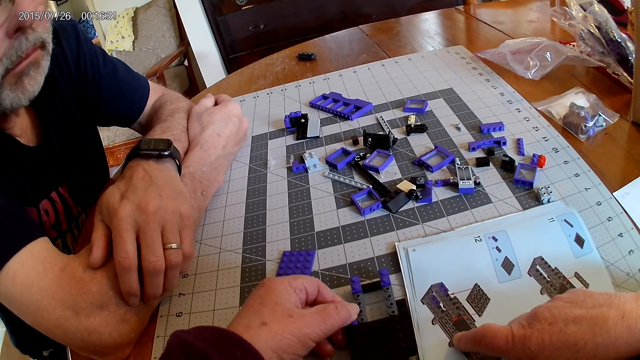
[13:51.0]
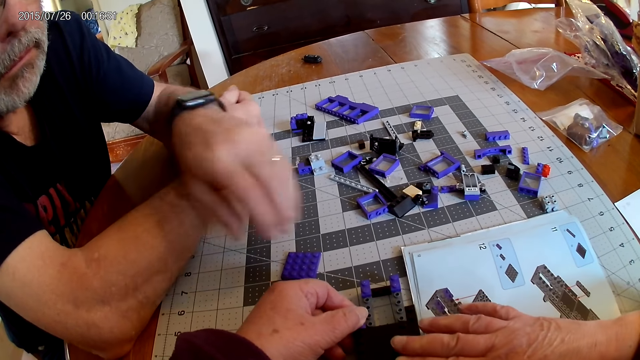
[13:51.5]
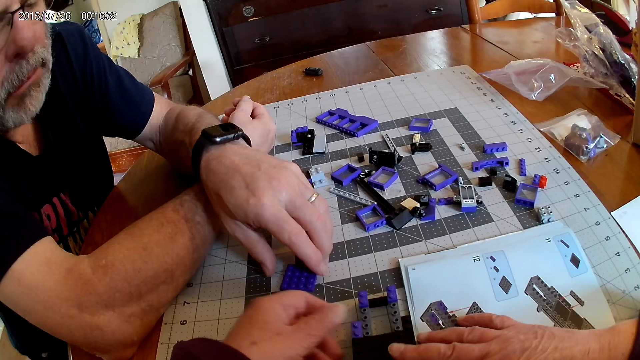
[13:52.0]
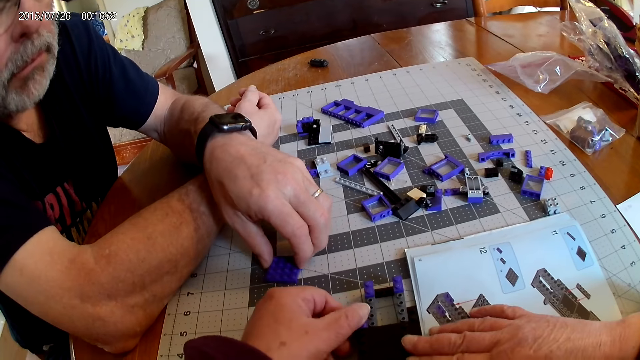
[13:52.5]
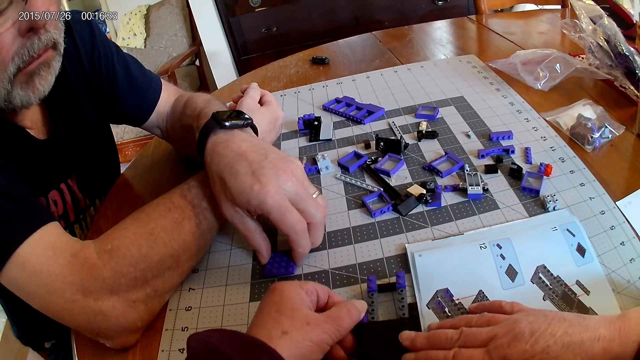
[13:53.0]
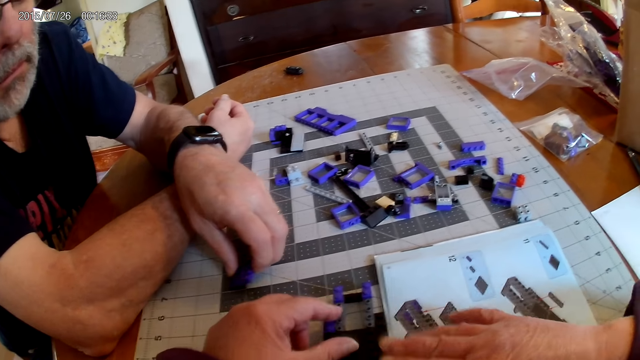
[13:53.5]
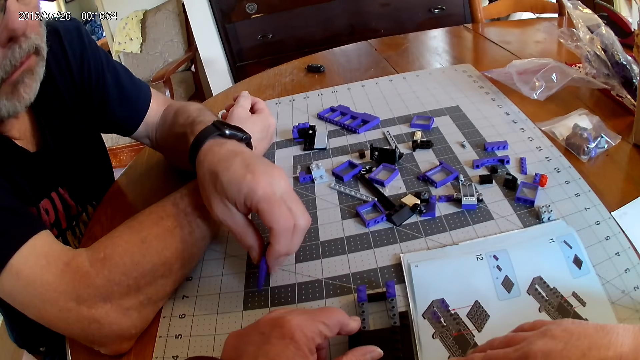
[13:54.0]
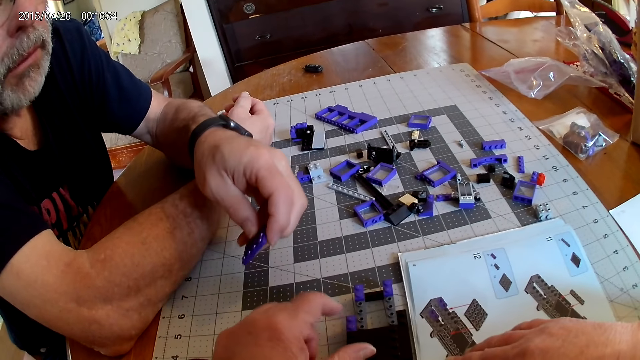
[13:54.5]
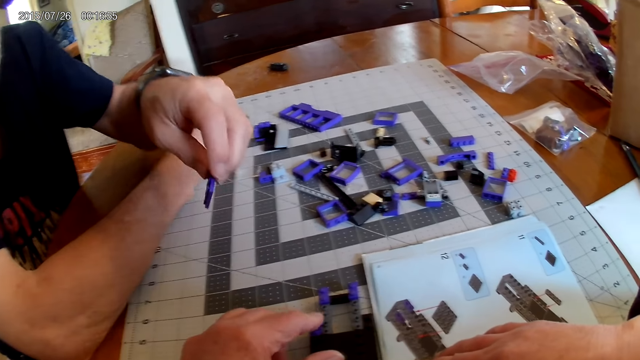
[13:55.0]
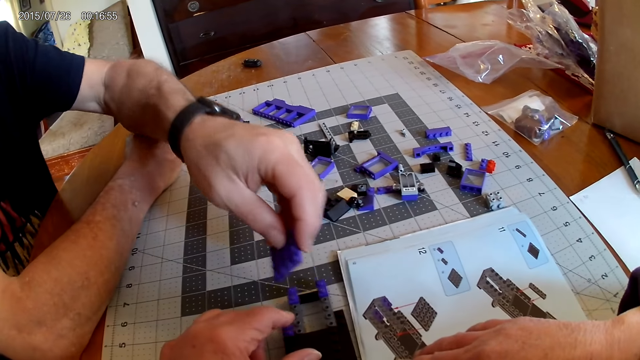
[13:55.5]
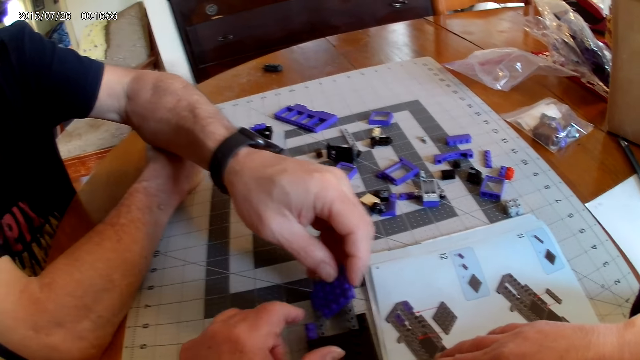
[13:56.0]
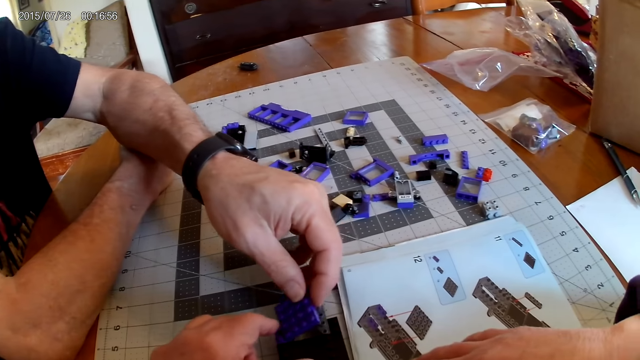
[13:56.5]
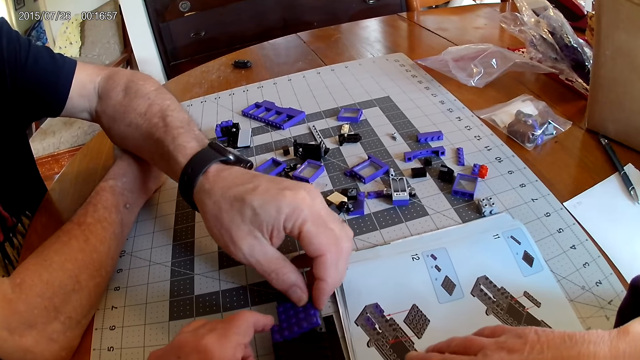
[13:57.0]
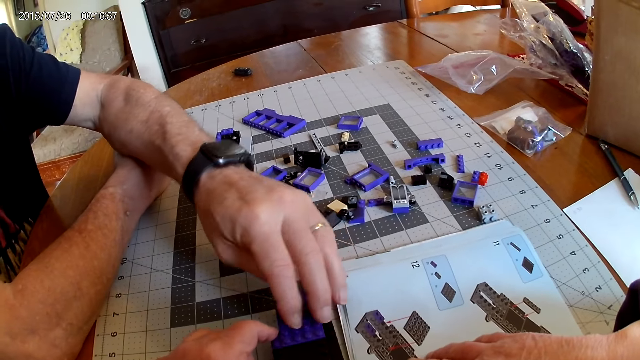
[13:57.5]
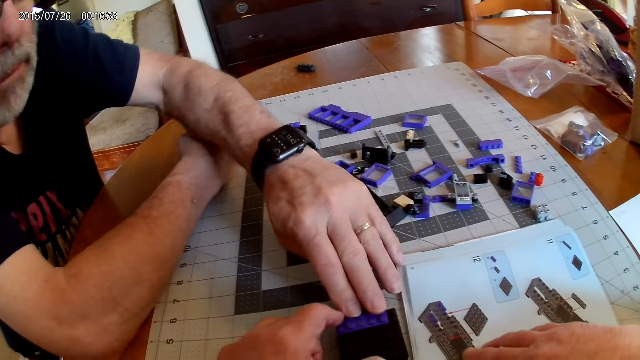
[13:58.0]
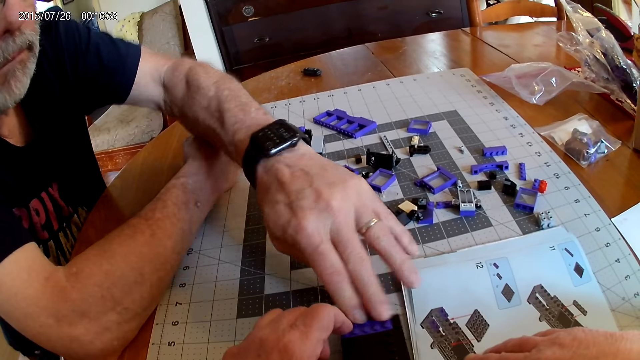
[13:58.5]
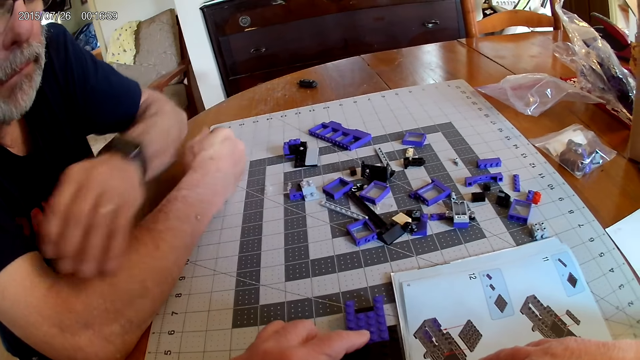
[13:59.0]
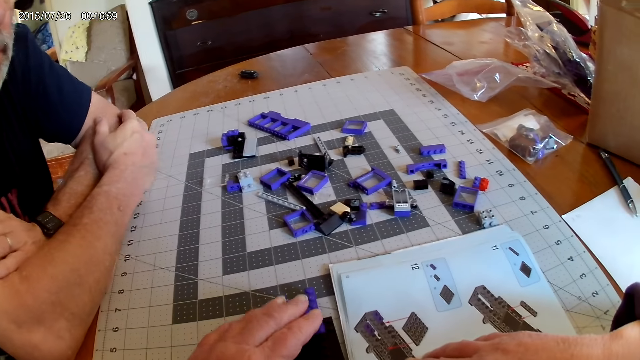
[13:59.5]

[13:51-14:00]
A man picks the plastic block piece. He fixes the plastic piece on the plastic model.

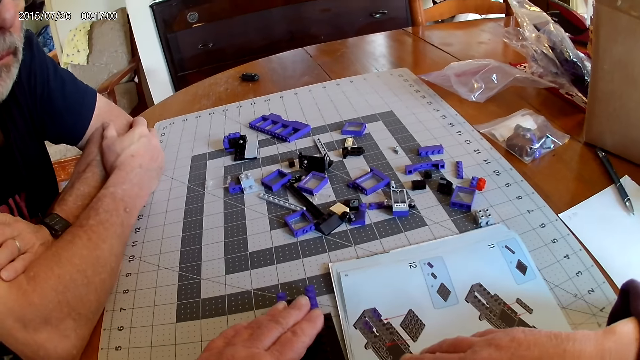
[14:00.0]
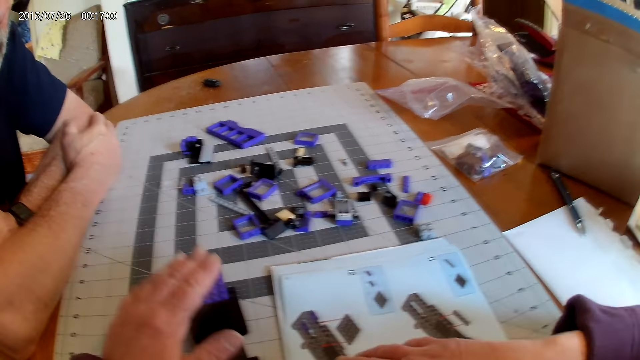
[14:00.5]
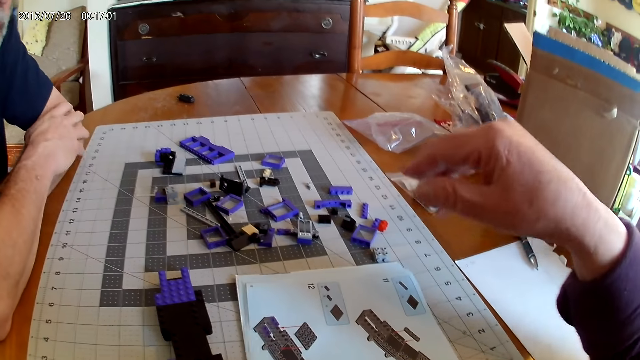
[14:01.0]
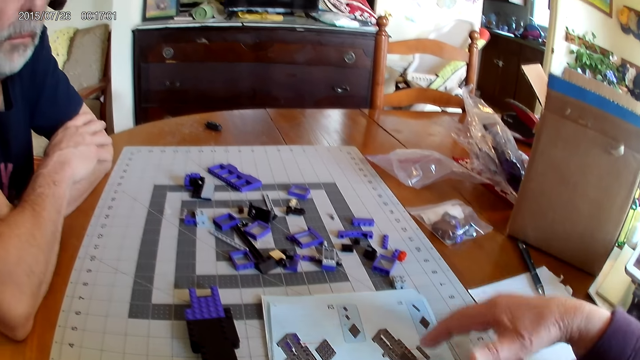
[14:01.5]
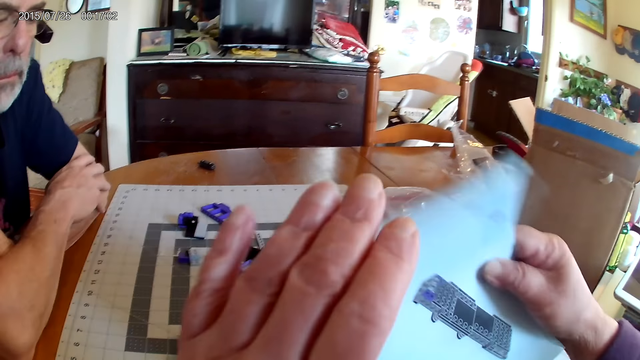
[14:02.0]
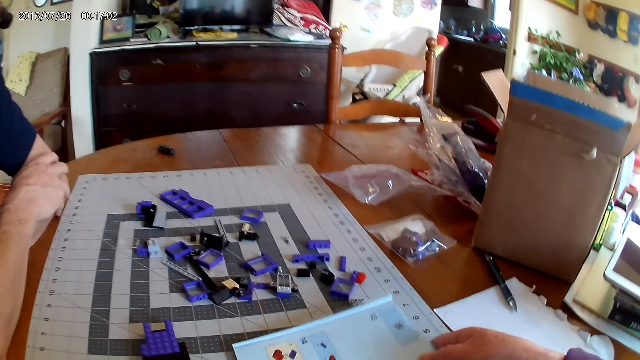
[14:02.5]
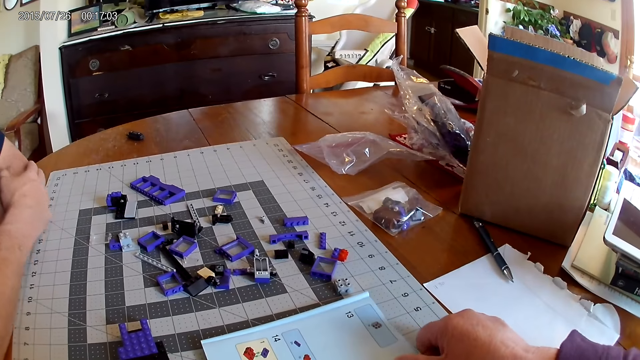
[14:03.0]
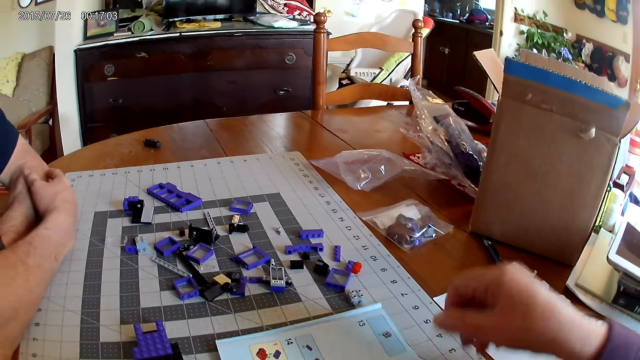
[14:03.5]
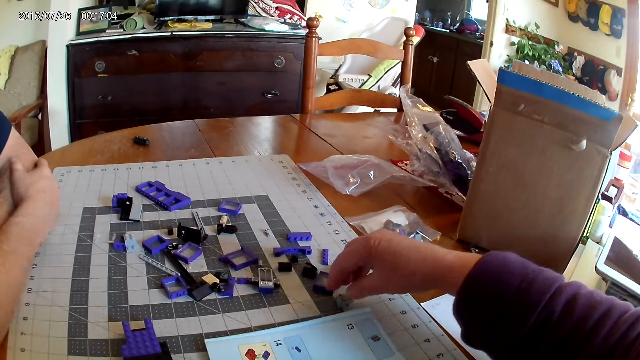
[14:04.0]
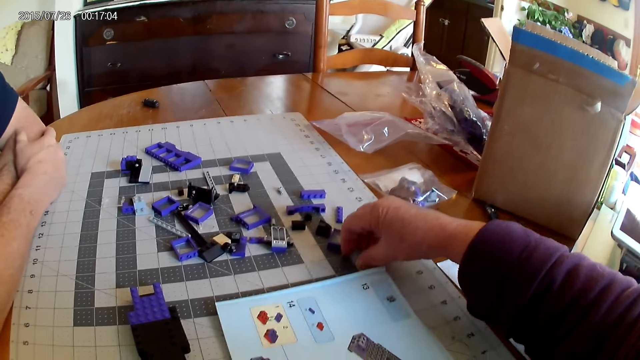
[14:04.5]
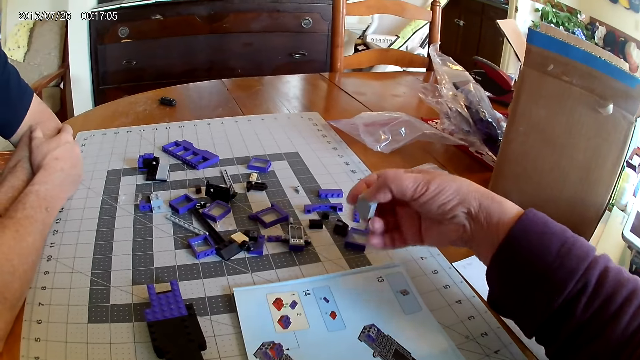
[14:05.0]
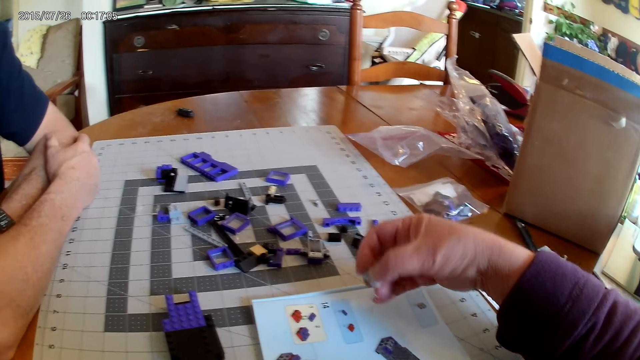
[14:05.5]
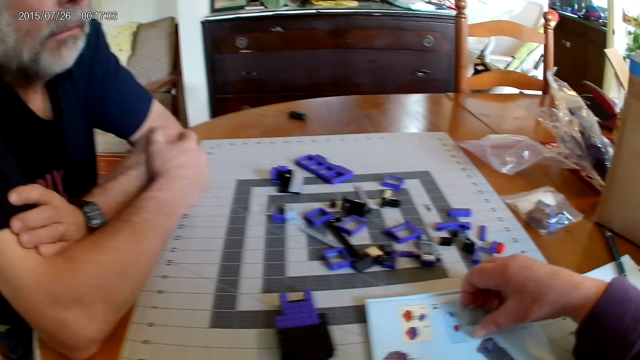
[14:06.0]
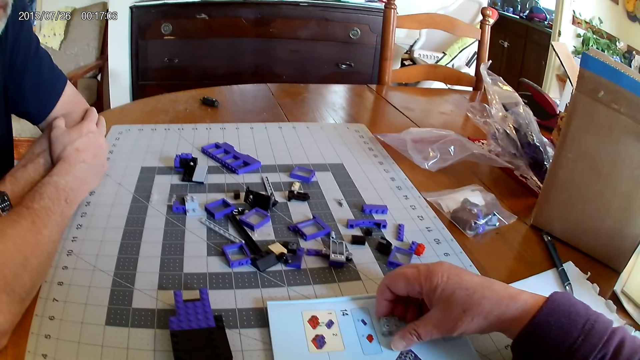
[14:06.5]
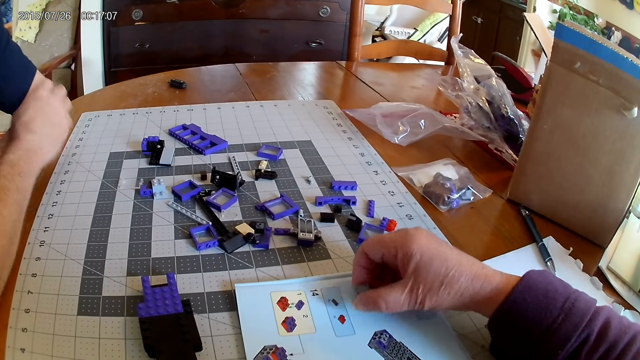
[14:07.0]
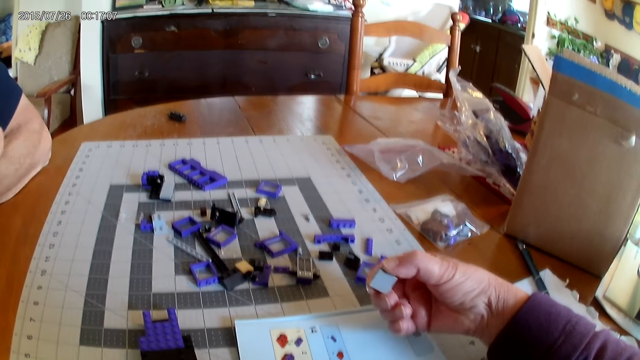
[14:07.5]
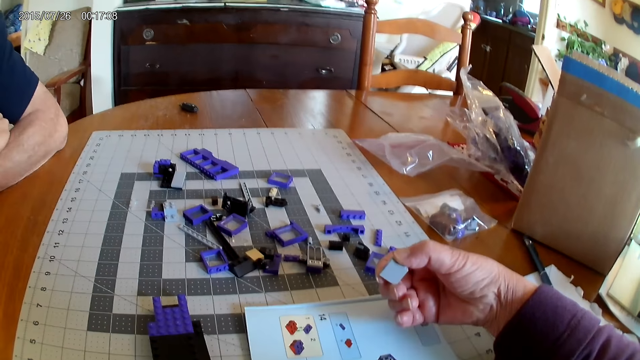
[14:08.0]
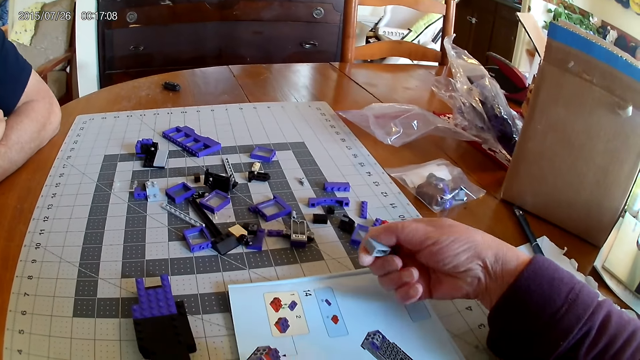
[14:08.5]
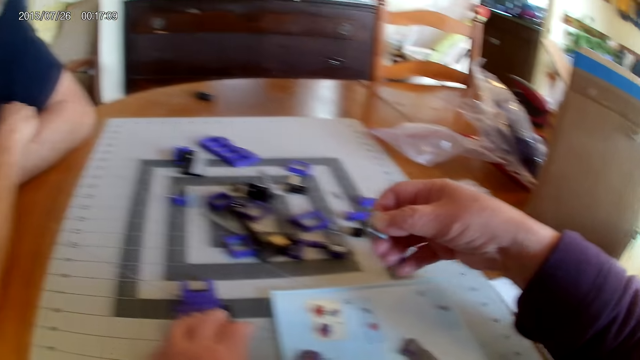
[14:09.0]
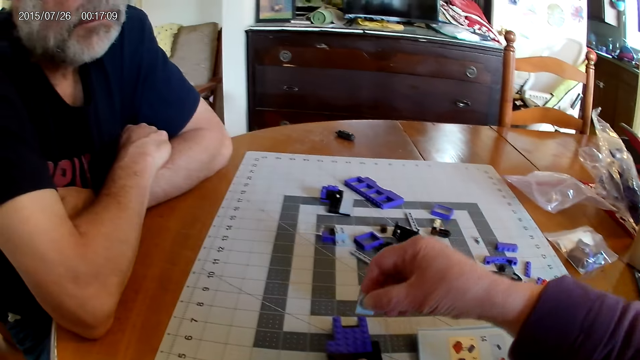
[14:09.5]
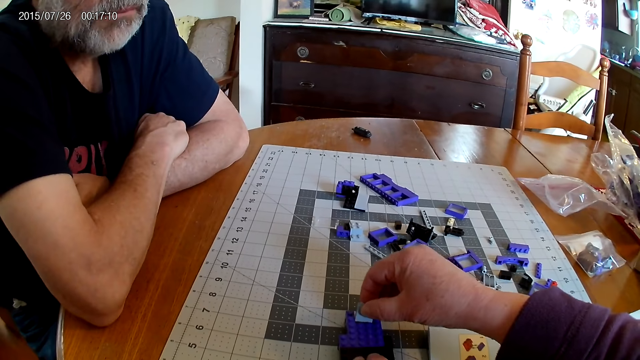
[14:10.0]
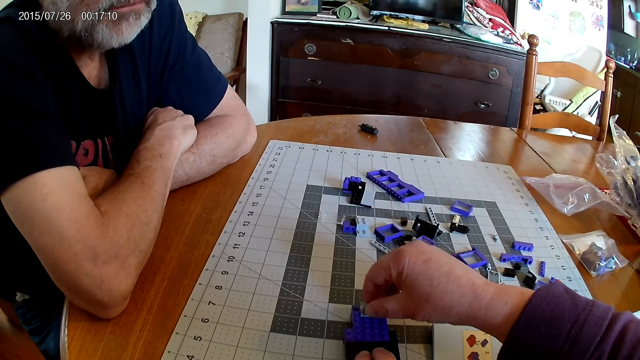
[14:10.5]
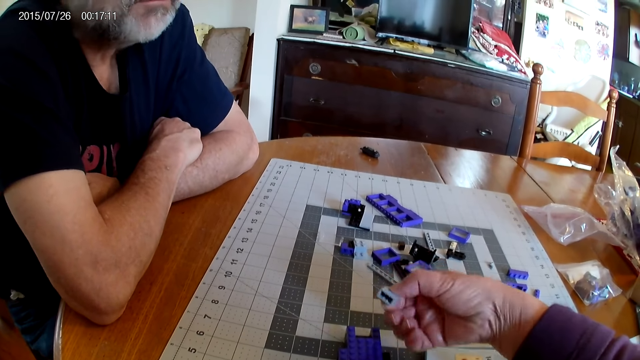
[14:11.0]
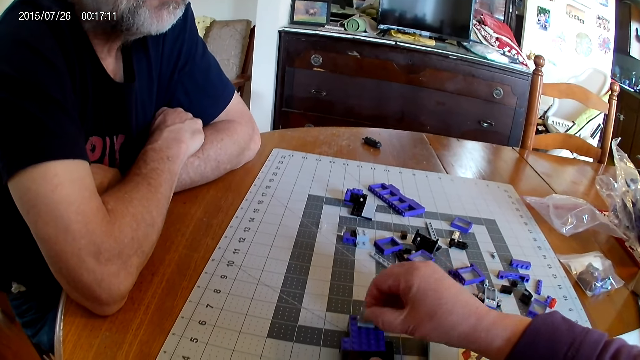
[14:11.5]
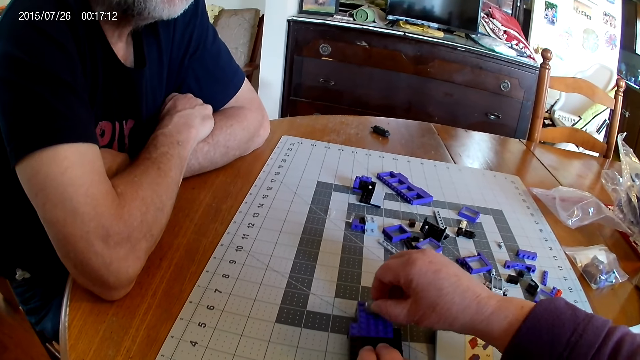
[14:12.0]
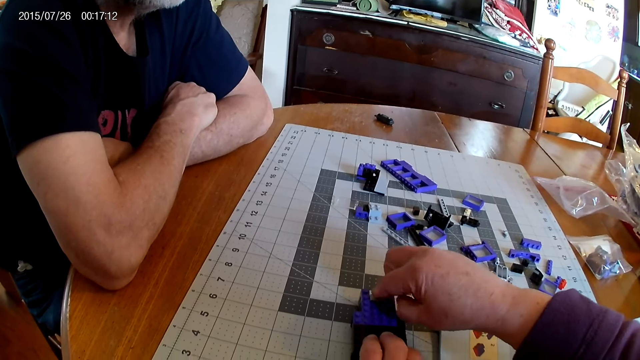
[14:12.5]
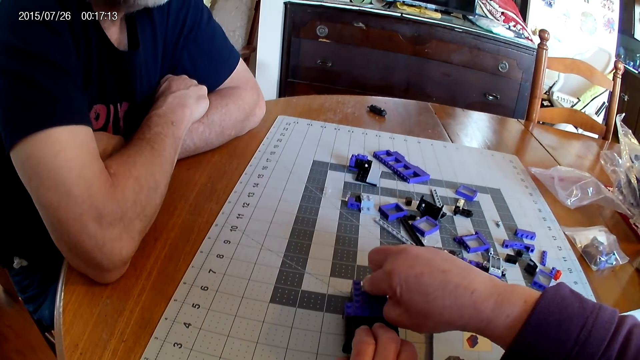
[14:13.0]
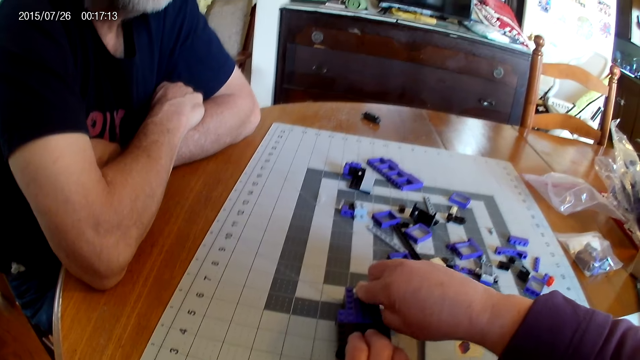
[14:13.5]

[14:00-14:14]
The camera wearer moves the plastic model on the table. They pick the device catalogue. They turn the instructional manual book. They put the catalogue down on the table. They pick a plastic block piece. They fix the plastic block piece on the plastic model.
